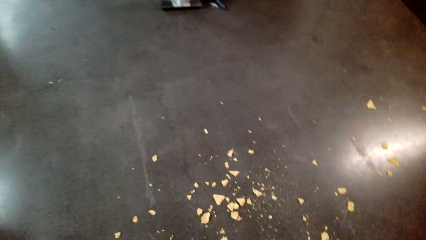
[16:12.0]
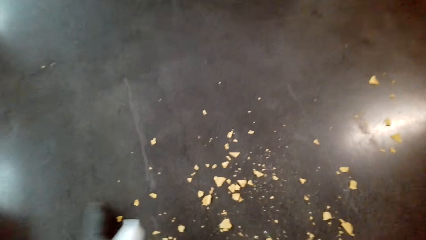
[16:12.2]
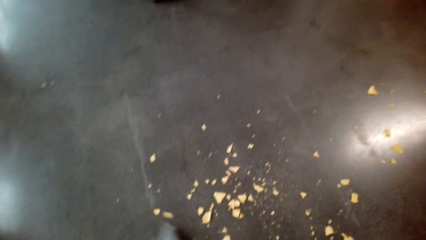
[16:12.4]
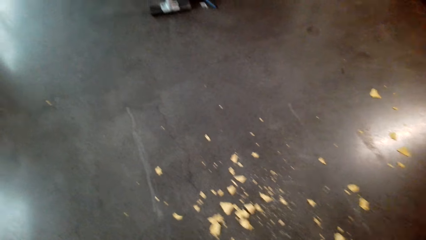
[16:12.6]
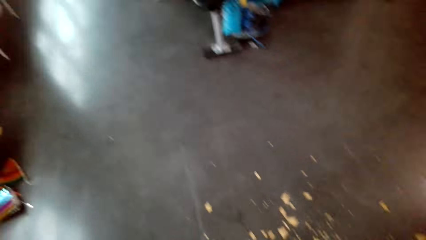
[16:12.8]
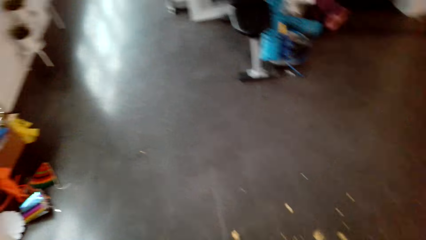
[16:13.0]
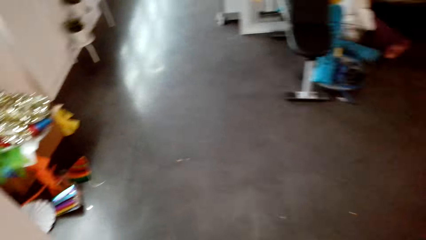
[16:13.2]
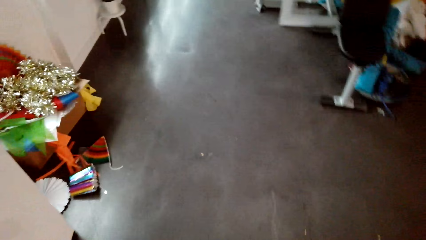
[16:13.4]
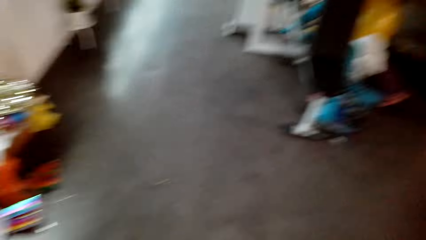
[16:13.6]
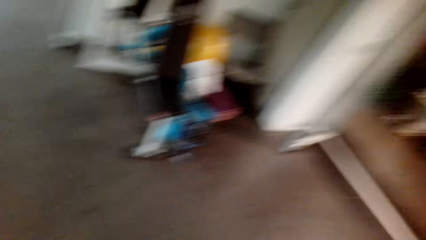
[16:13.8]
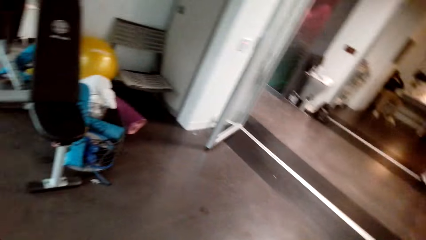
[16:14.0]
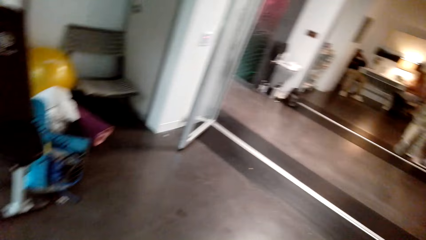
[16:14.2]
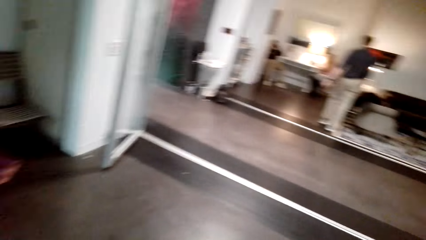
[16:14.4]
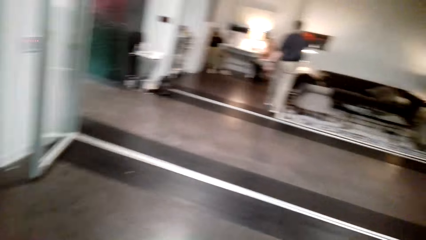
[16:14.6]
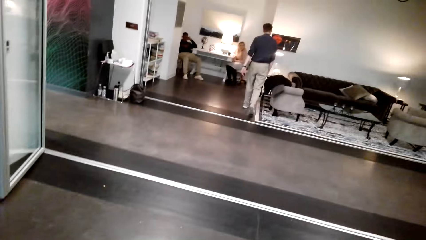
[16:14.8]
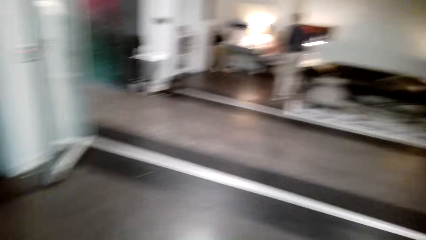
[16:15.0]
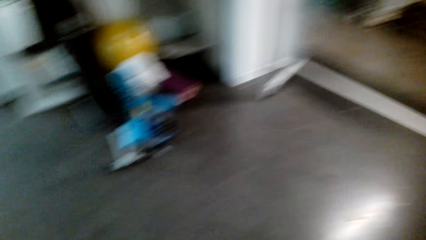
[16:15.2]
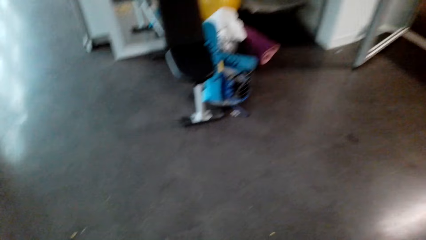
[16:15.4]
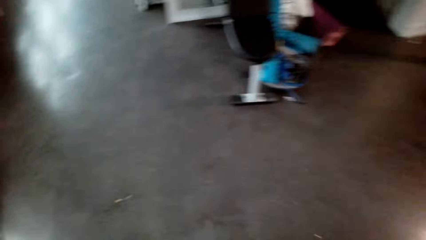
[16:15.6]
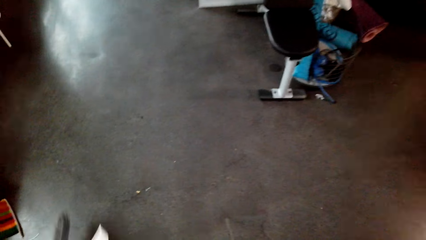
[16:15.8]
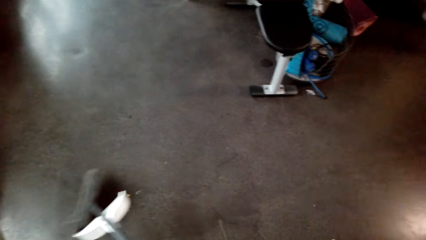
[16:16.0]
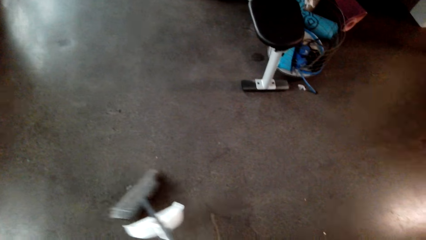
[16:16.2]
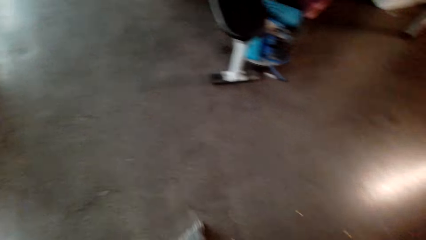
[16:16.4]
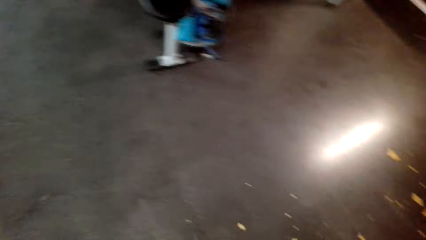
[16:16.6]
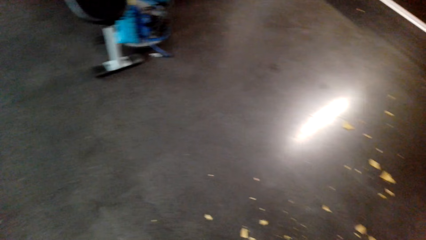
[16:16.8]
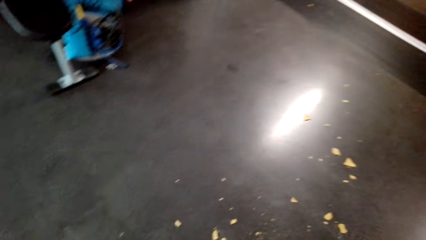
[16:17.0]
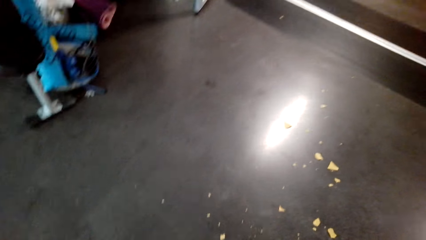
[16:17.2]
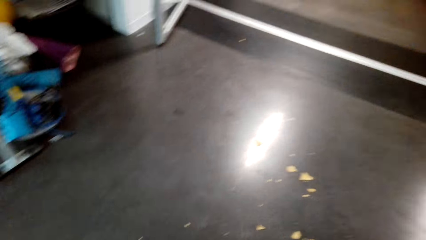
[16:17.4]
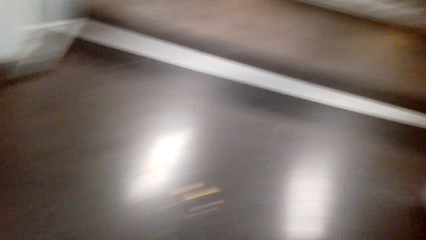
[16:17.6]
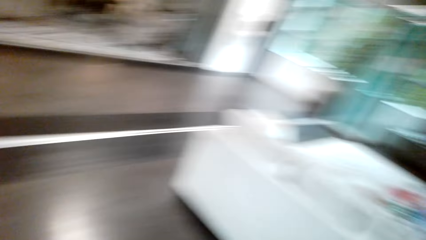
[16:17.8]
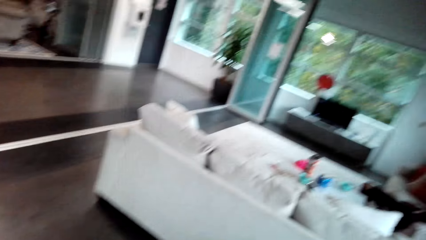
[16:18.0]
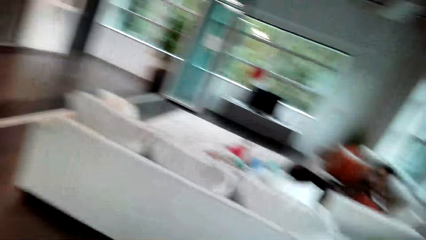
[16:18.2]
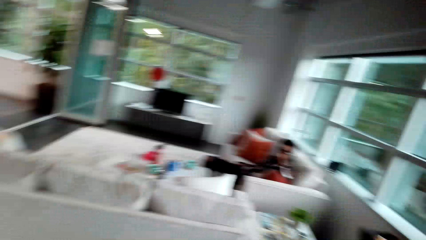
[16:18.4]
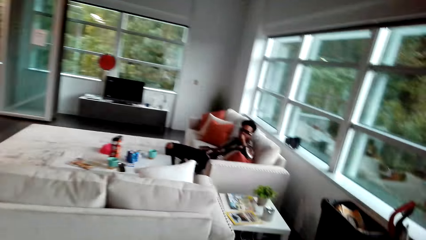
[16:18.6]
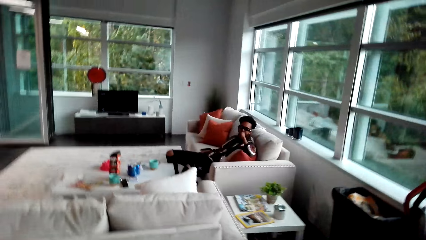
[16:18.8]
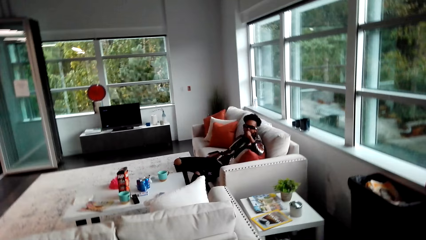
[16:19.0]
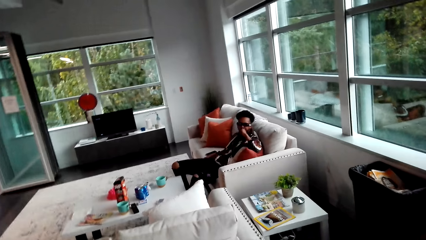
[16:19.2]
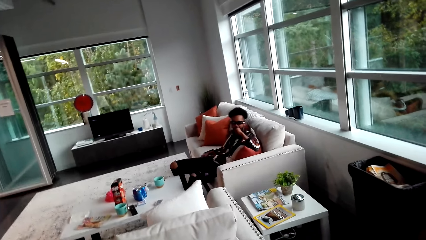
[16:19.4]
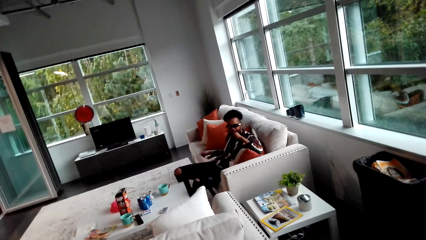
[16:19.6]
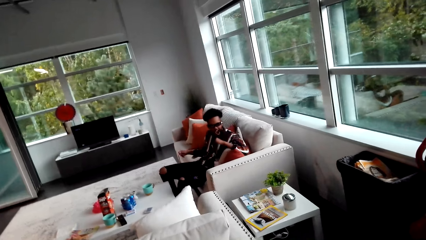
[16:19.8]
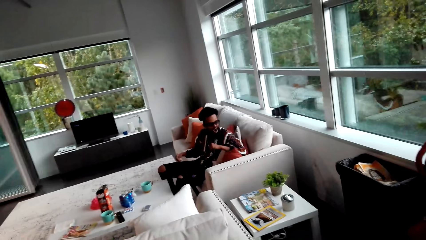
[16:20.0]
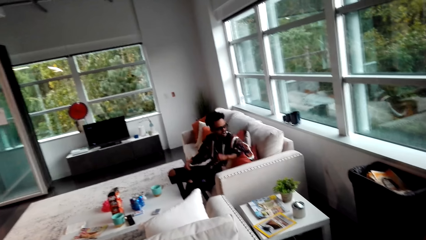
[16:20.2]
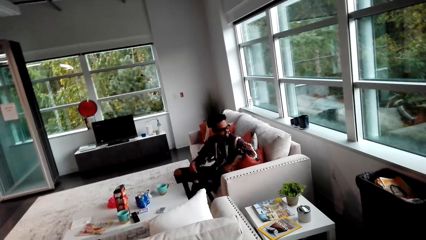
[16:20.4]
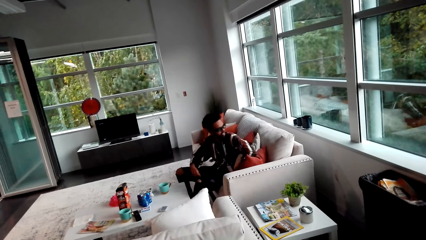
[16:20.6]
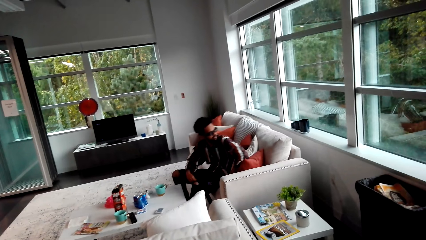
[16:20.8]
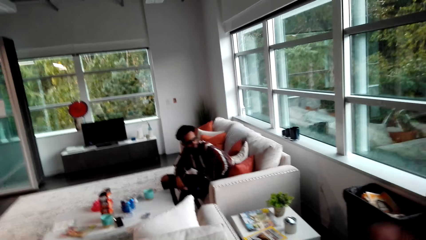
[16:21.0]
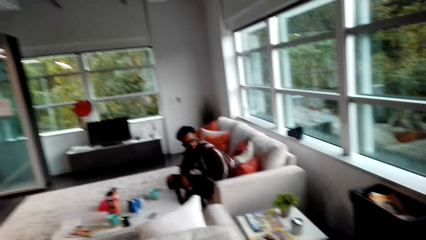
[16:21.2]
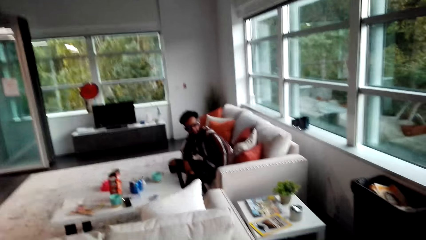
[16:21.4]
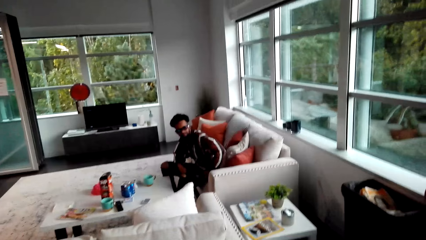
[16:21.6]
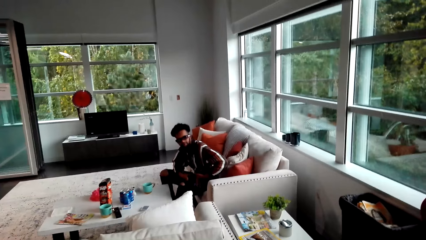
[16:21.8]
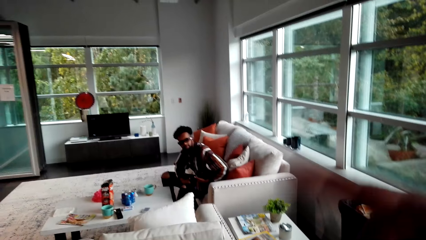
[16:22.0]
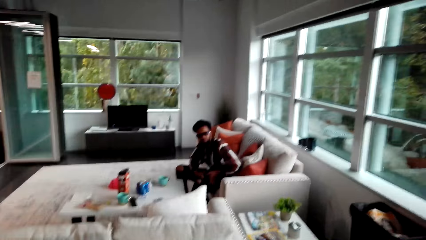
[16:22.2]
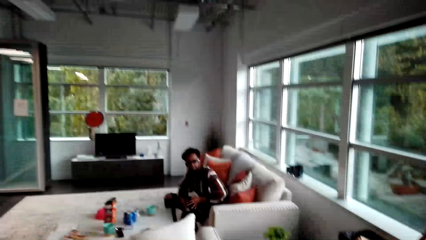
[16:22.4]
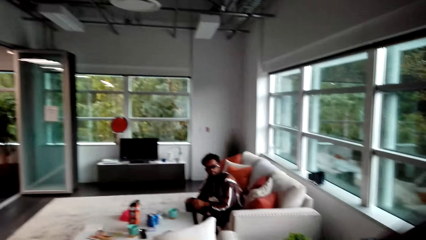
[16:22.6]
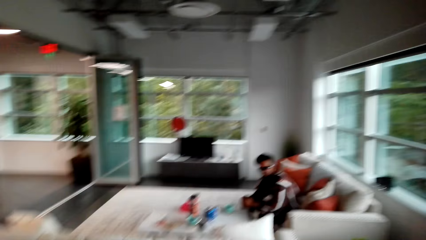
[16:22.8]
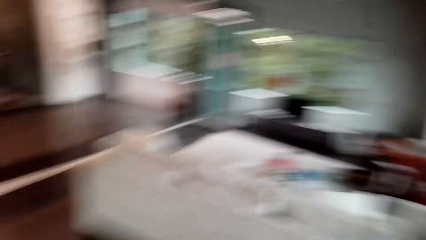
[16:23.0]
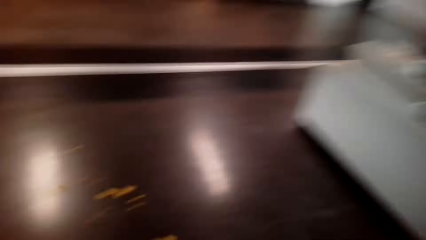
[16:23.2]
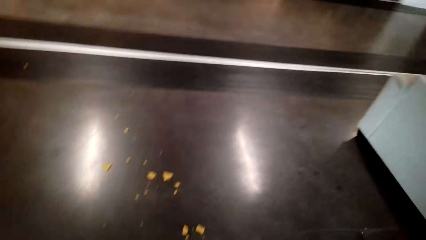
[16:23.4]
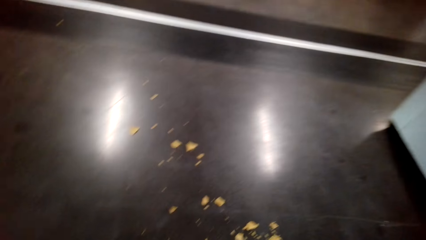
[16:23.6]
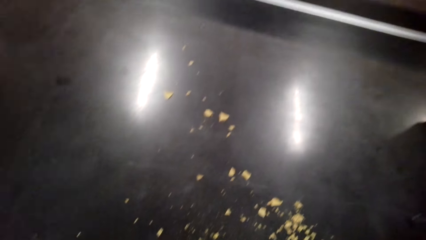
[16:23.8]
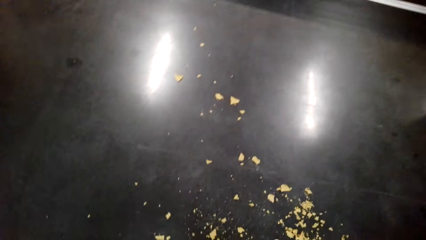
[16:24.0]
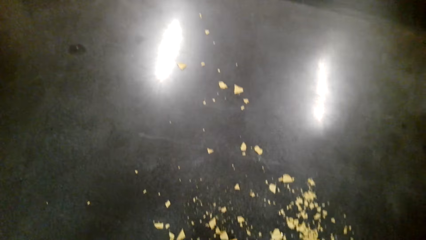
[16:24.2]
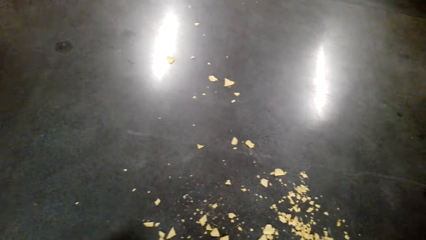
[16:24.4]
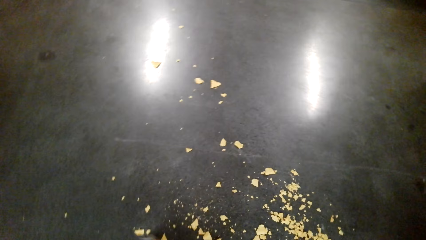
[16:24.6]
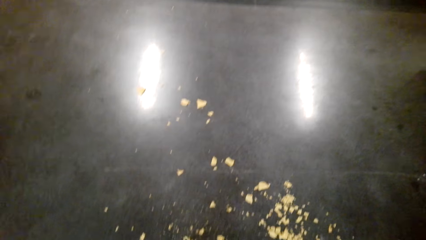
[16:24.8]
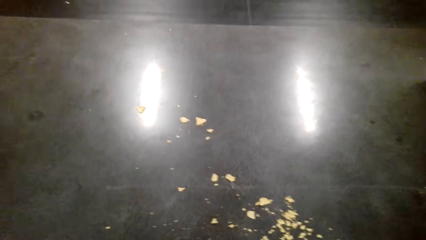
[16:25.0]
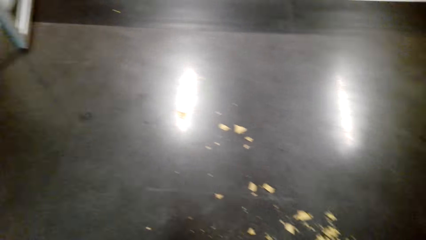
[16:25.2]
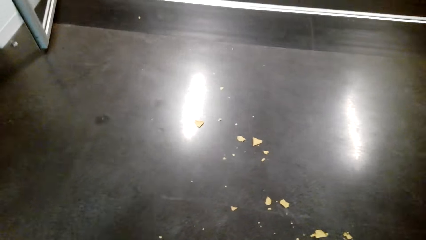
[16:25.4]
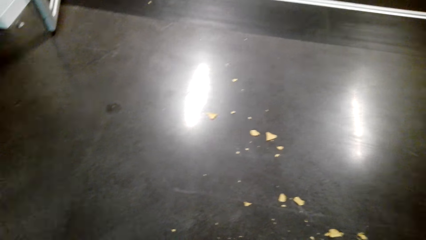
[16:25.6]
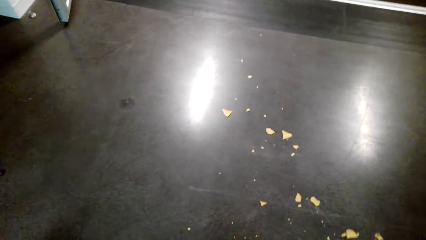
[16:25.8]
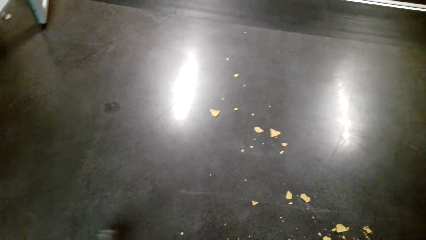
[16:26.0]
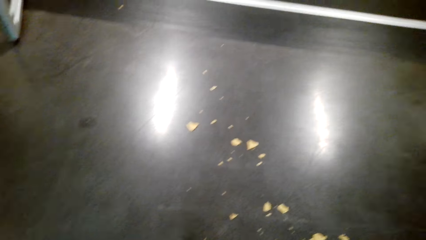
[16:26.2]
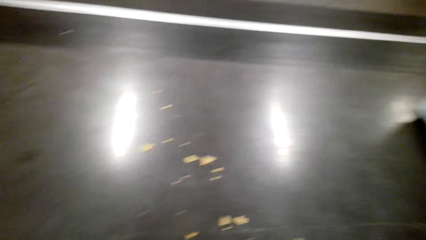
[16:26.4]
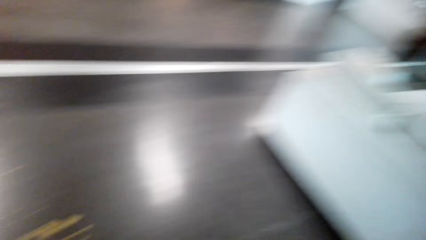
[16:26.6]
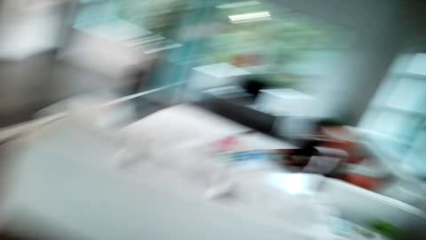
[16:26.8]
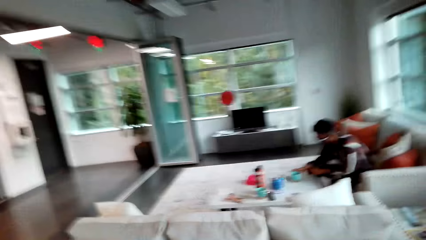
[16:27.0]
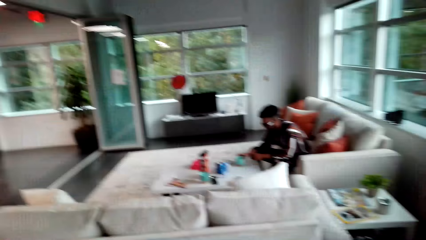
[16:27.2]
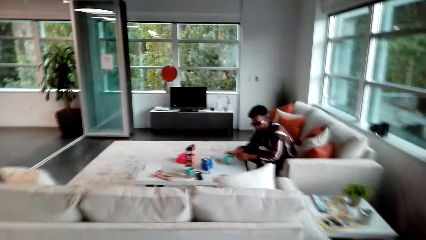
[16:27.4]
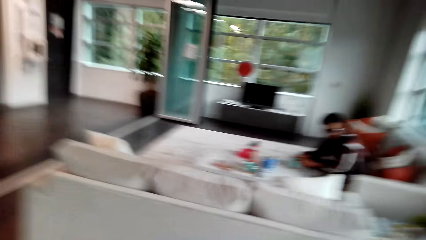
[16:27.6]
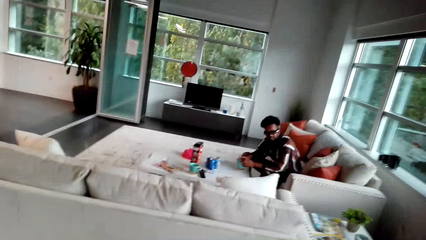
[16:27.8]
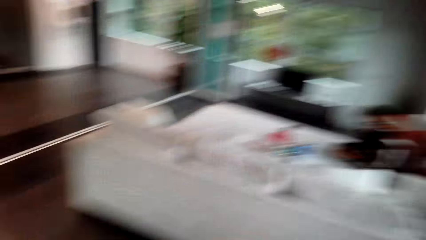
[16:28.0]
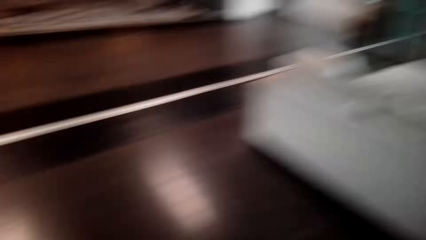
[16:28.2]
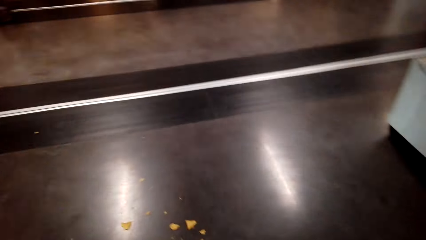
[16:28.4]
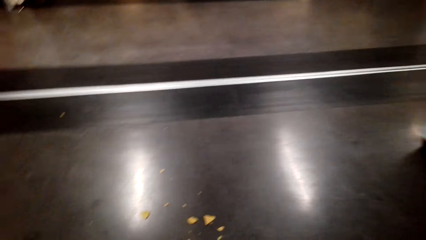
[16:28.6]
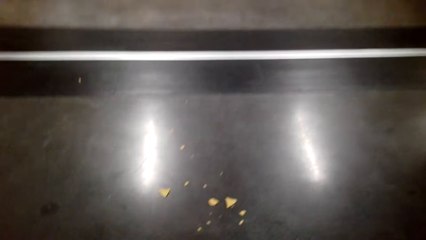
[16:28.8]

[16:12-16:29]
The camera wearer looks around.
